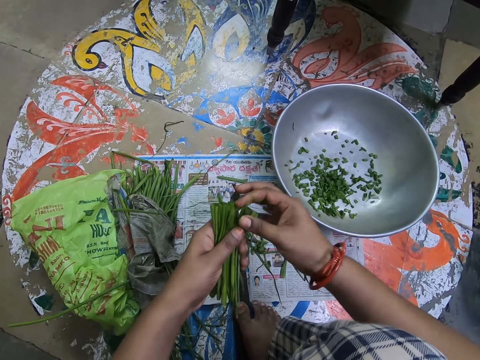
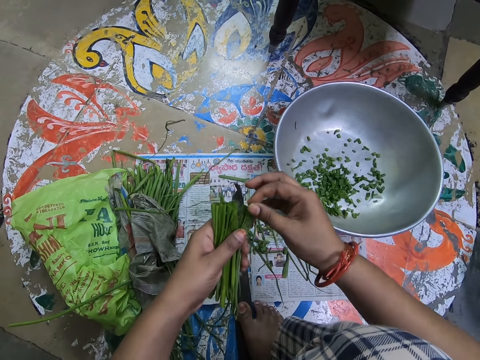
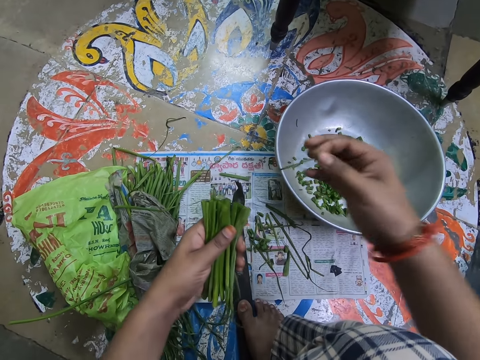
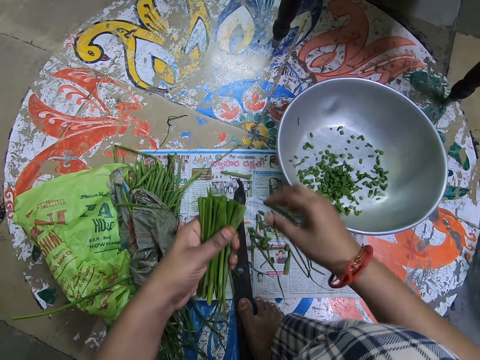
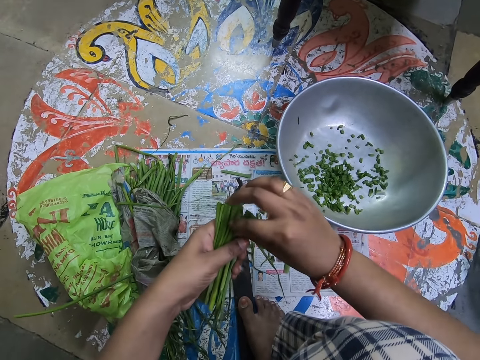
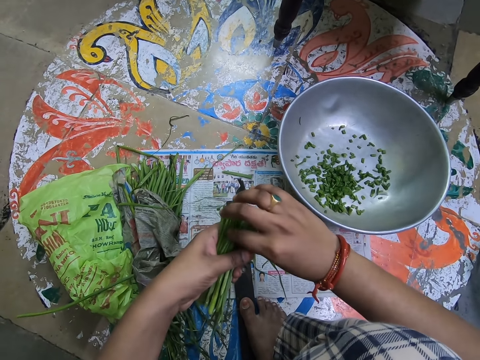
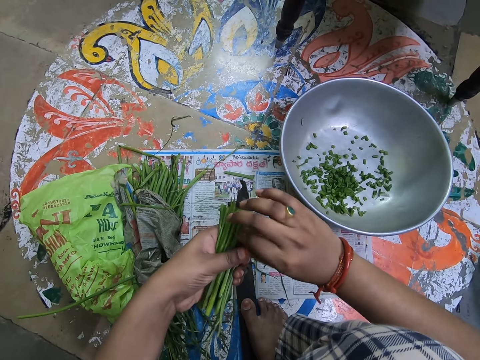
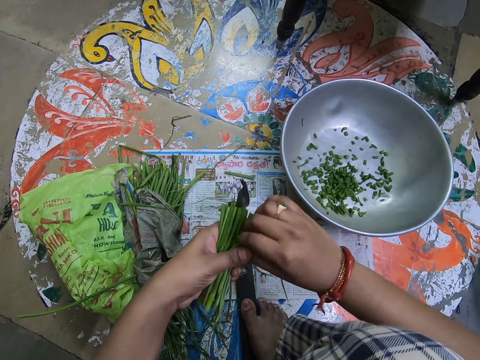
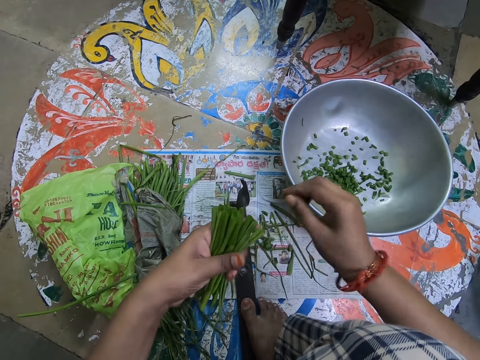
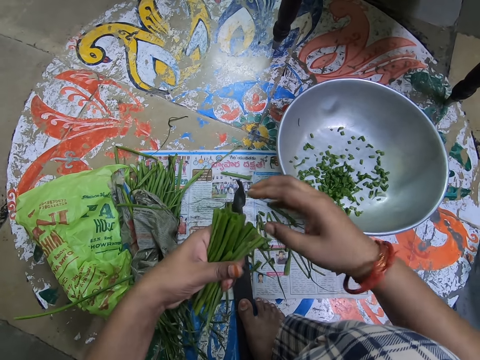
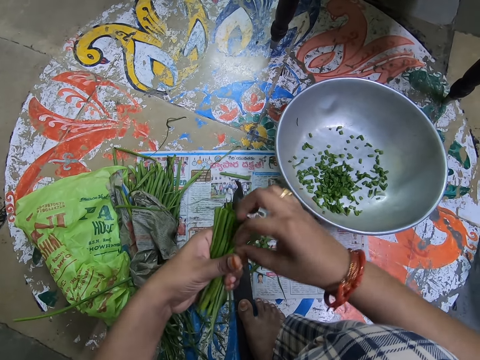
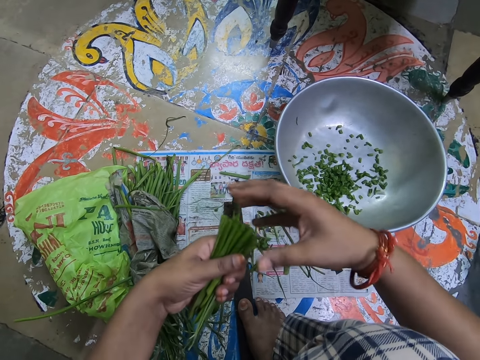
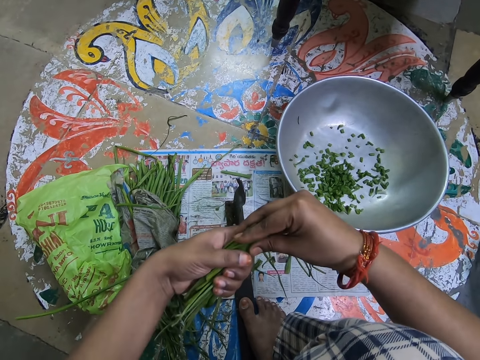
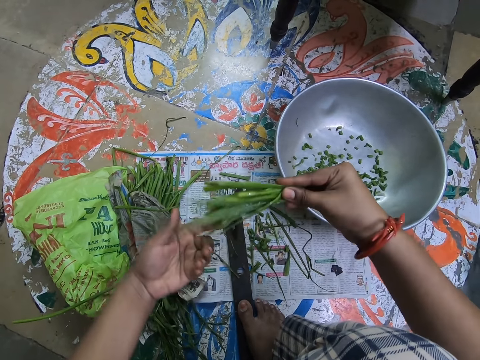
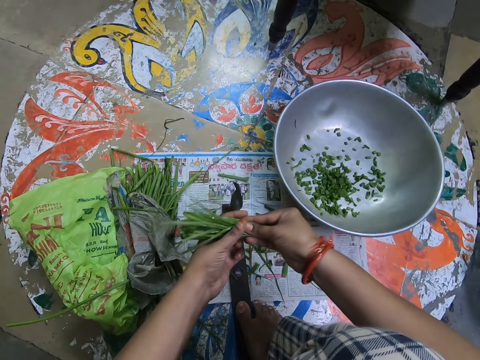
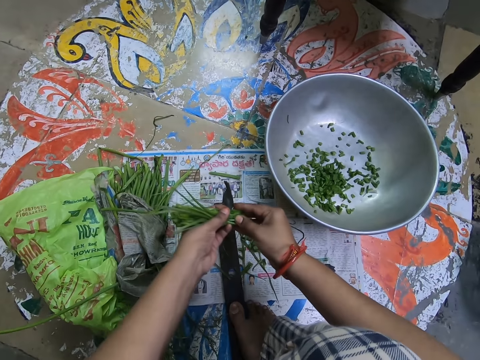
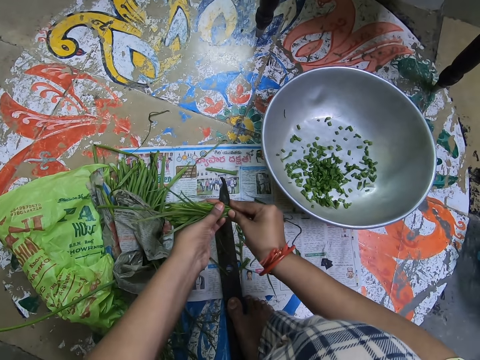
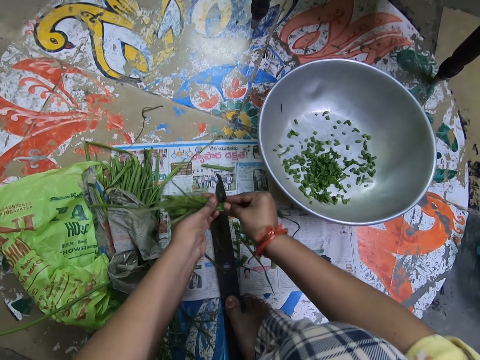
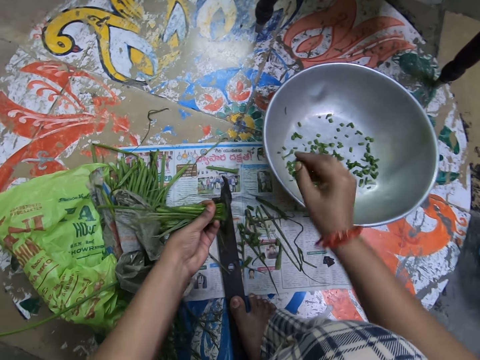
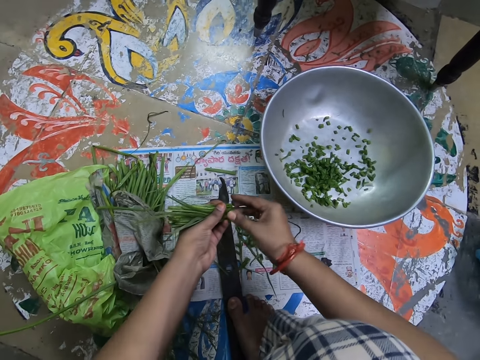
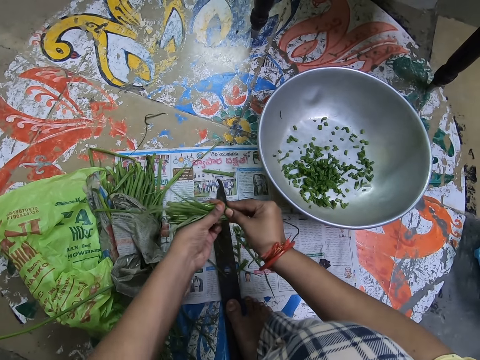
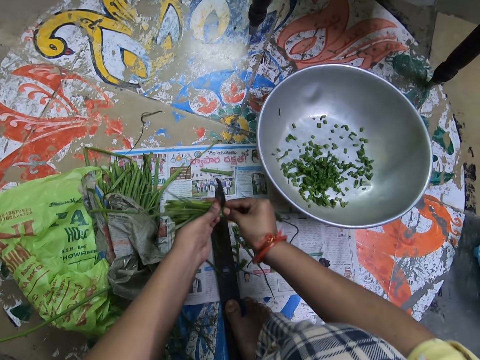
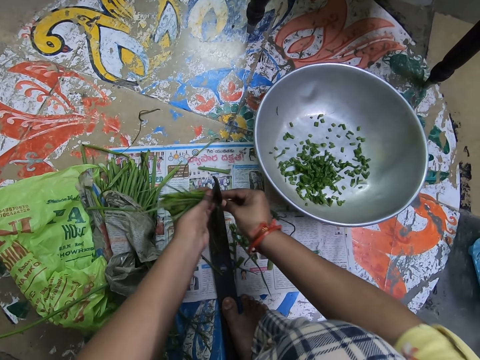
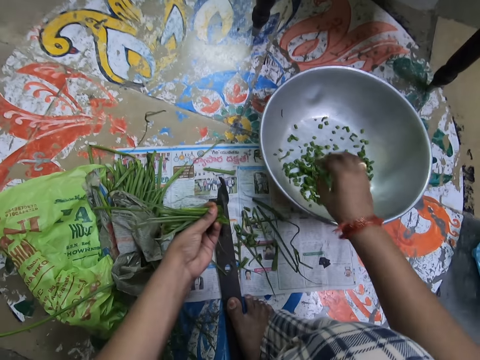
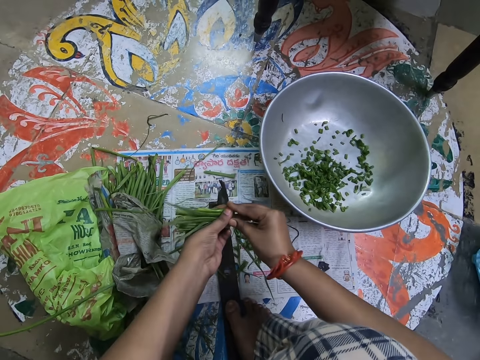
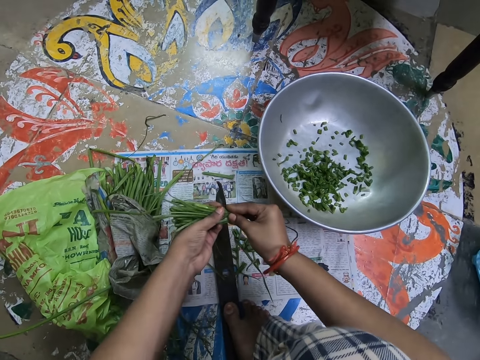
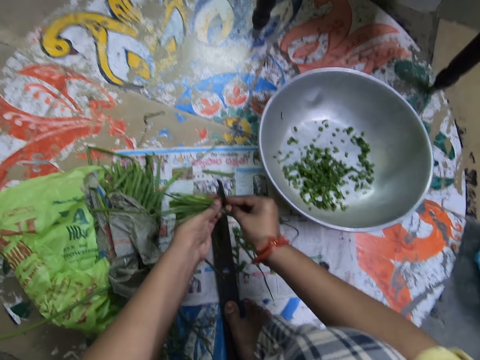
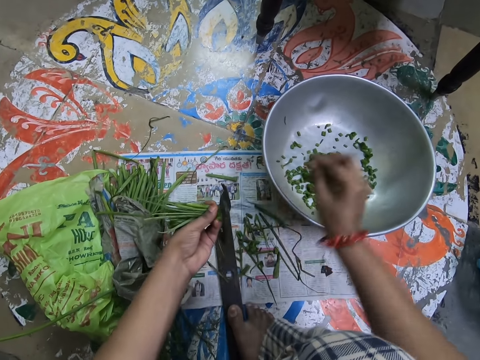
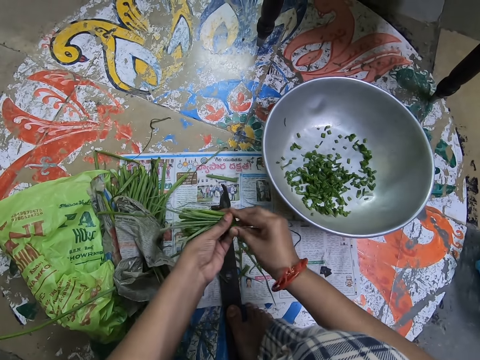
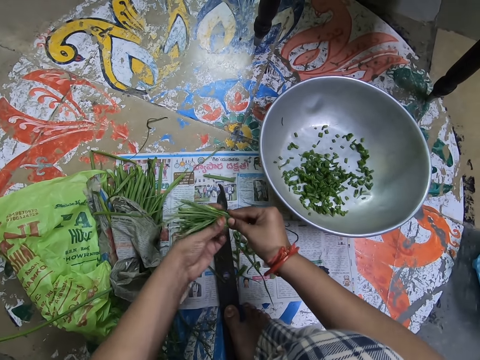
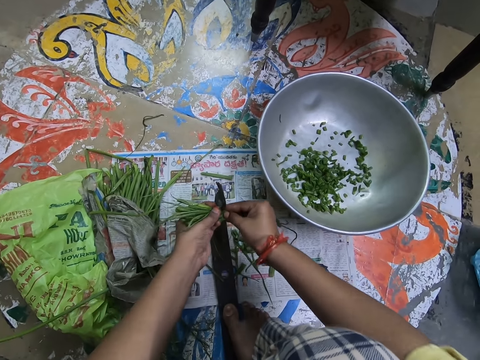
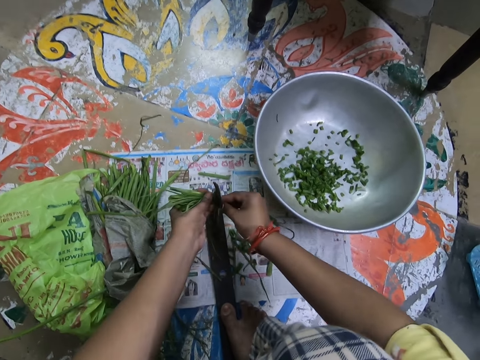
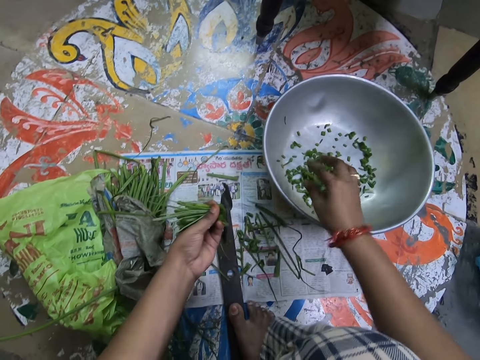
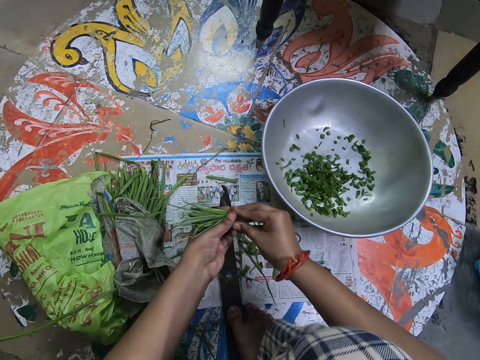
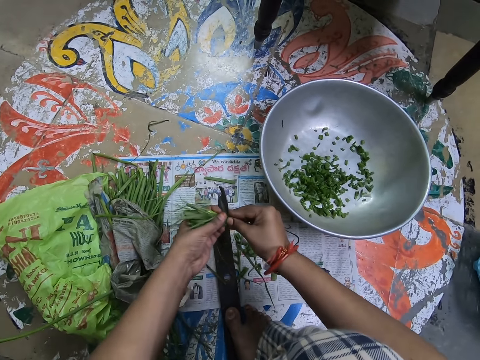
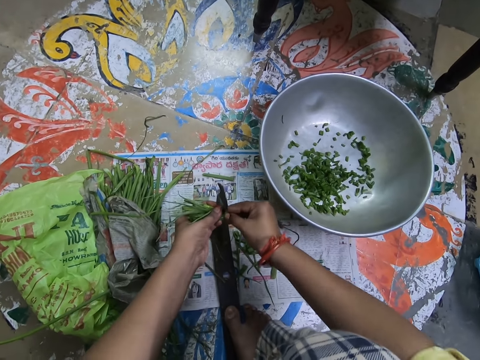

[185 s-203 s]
The camera wearer picks up something. They drop something. They cut something. They drop something. They hold something with both hands. They cut something. They drop something in a basin. They hold something with both hands. They cut something. They drop something in the basin. They hold something with both hands. They cut something. They drop something in the basin. They hold something with both hands. They cut something. They drop something in the basin. They cut something.

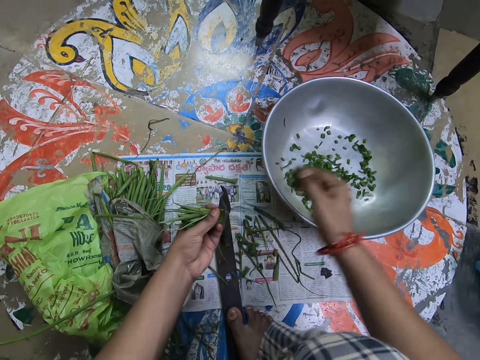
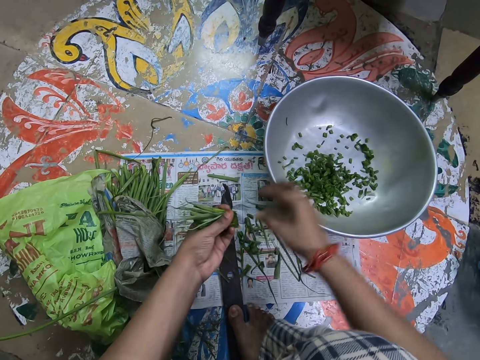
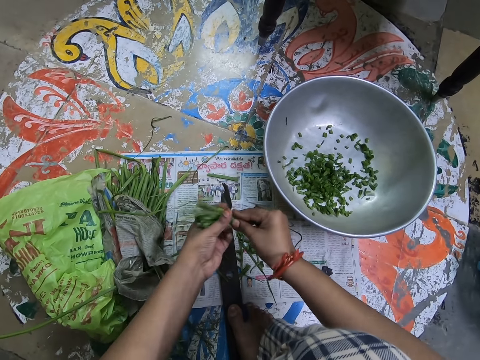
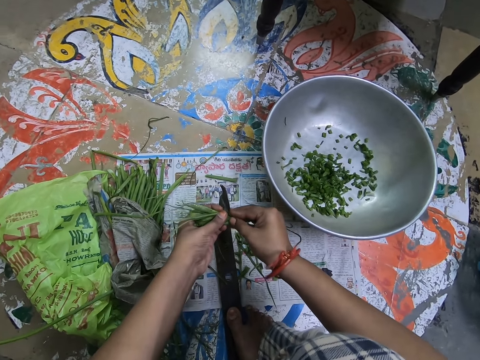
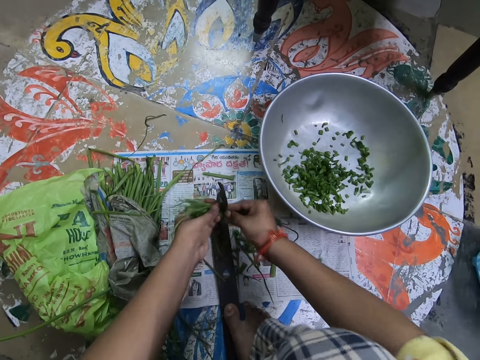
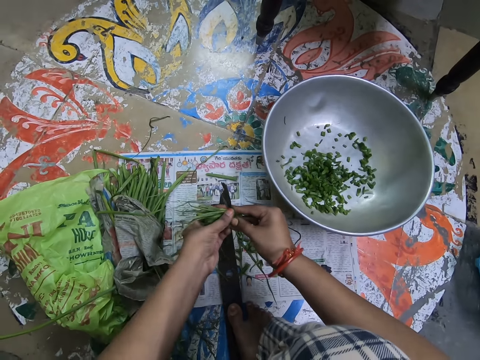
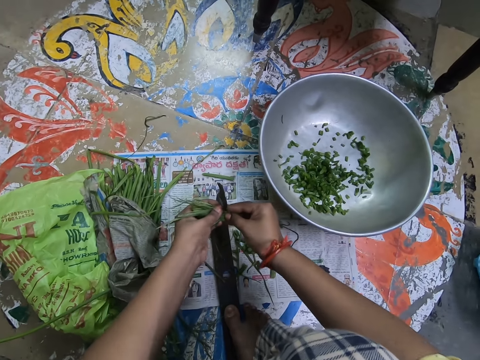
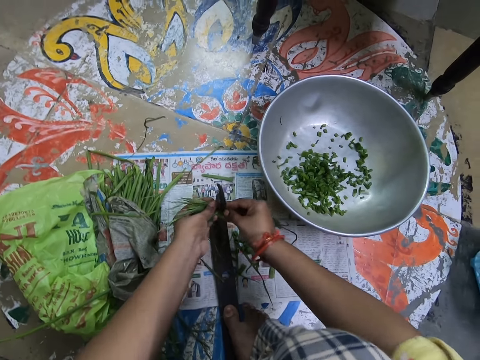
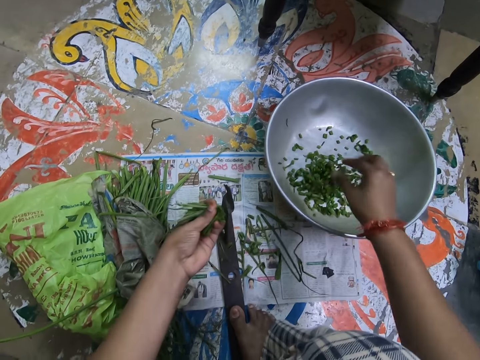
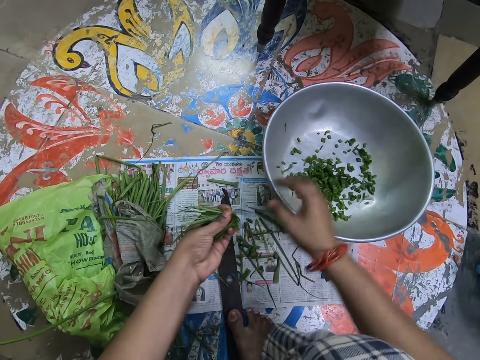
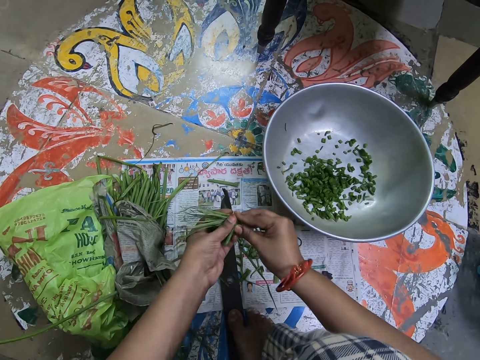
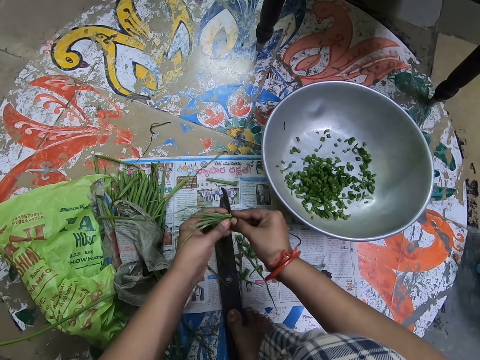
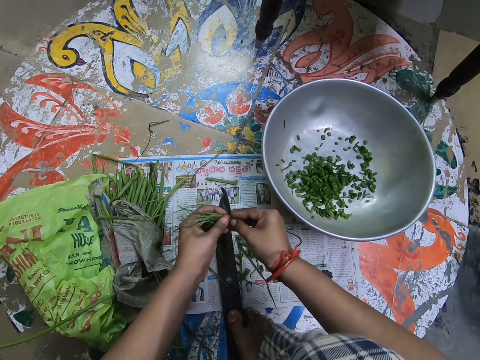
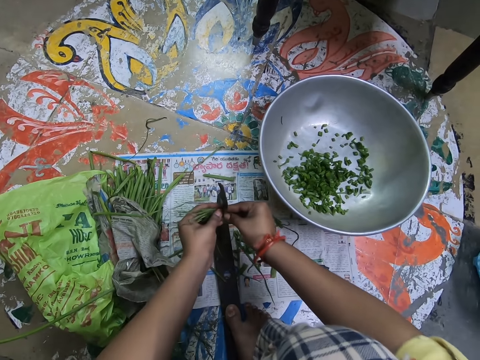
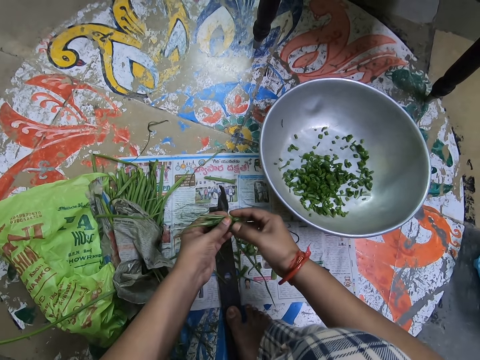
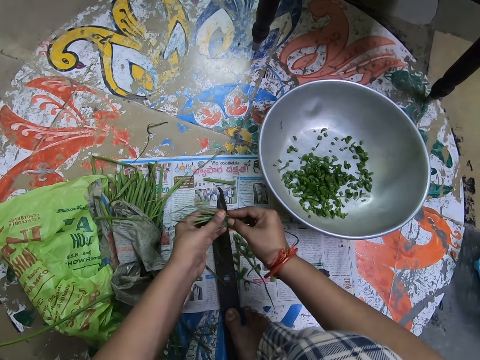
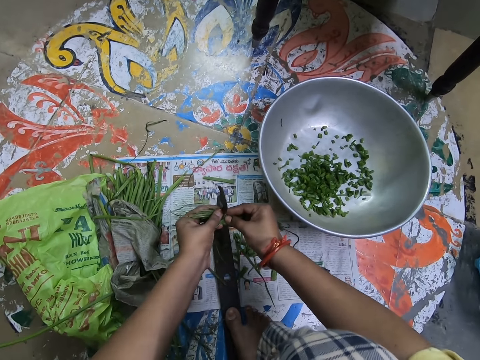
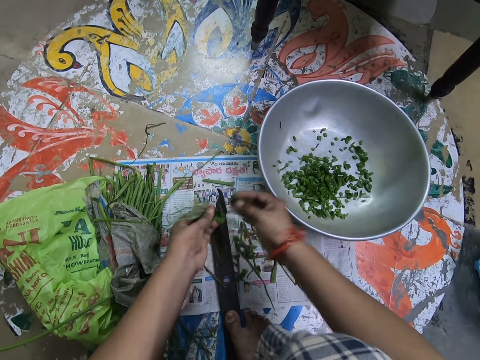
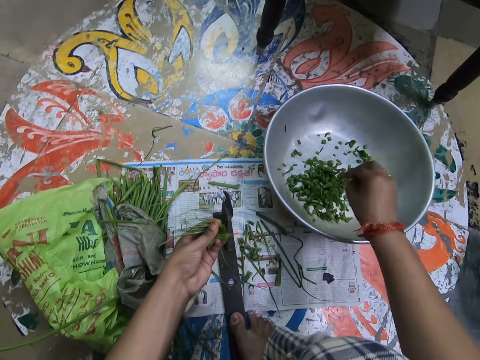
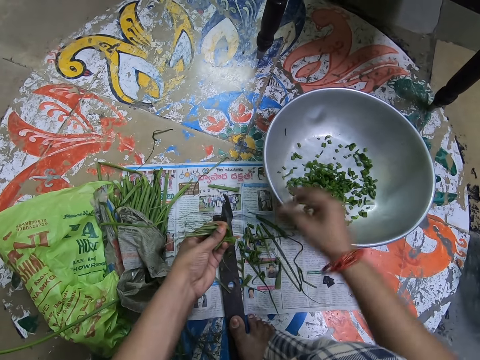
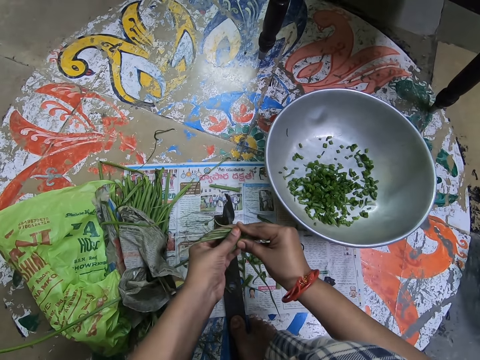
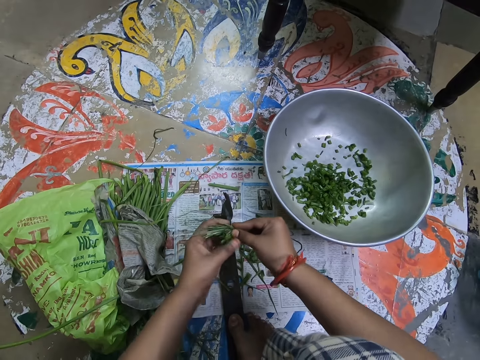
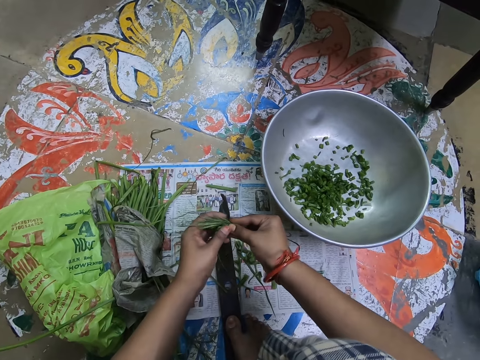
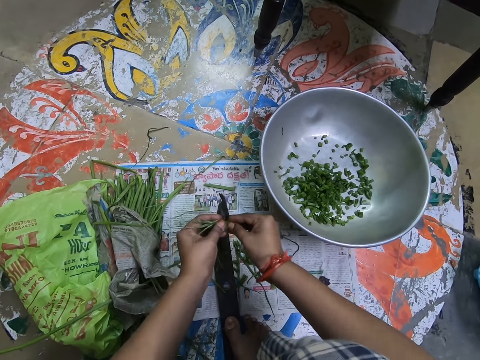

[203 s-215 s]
The camera wearer drops something in a basin. They hold something with both hands. They cut something. They drop something in the basin. They hold something with both hands. They cut something. They drop something in the basin. They hold something with both hands. They cut something.
